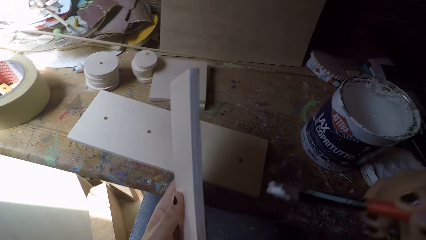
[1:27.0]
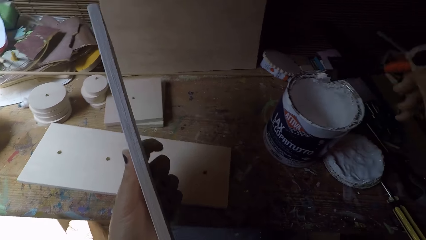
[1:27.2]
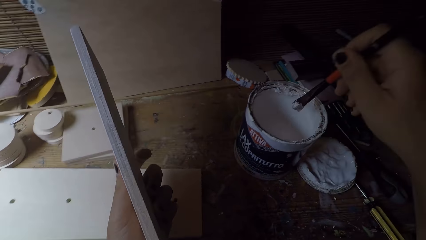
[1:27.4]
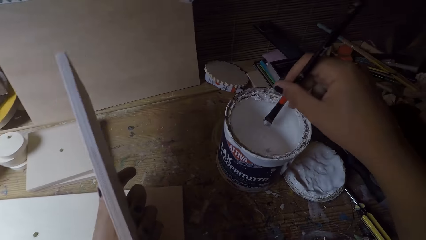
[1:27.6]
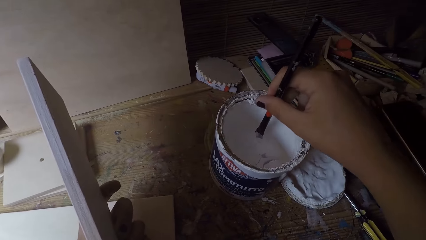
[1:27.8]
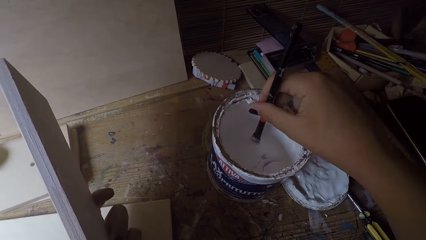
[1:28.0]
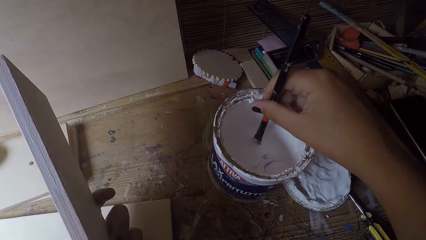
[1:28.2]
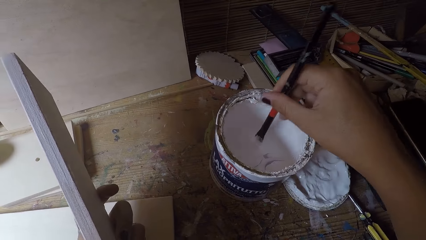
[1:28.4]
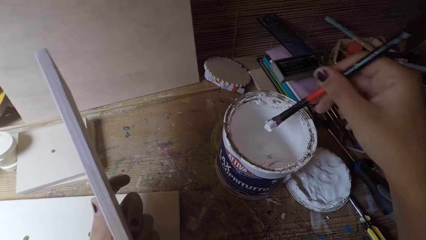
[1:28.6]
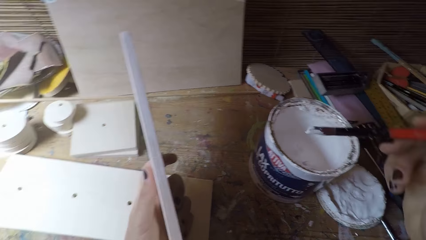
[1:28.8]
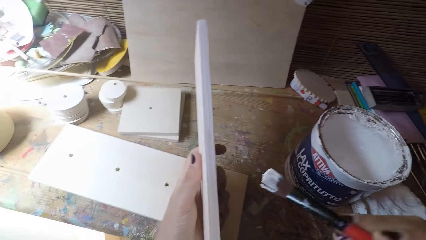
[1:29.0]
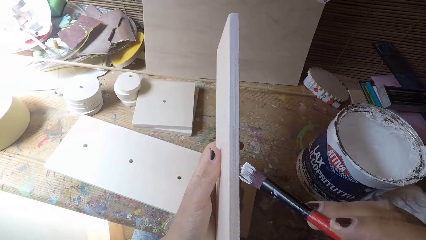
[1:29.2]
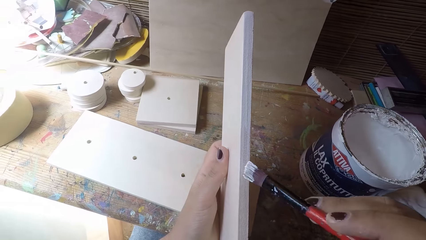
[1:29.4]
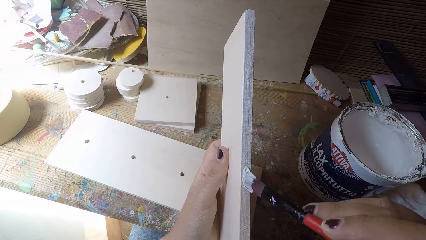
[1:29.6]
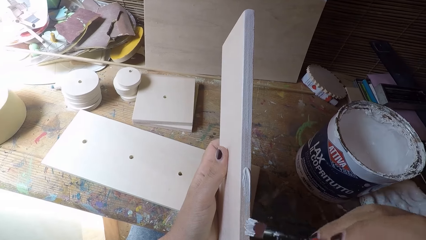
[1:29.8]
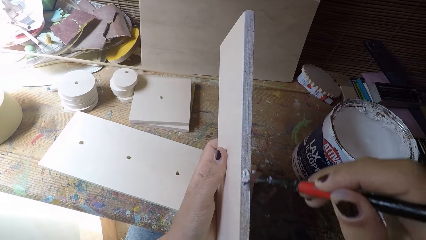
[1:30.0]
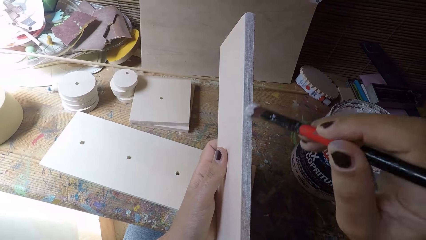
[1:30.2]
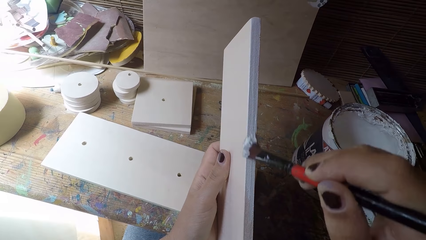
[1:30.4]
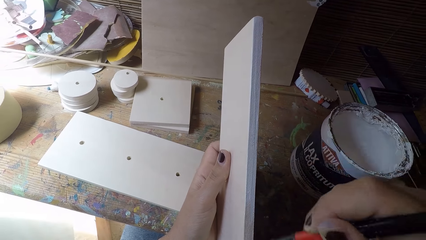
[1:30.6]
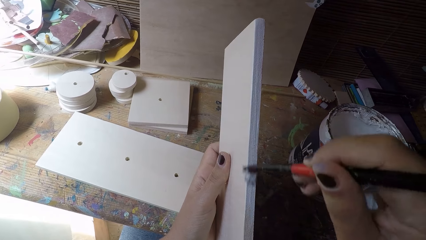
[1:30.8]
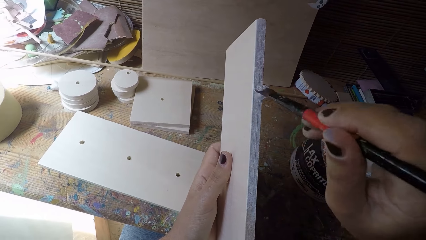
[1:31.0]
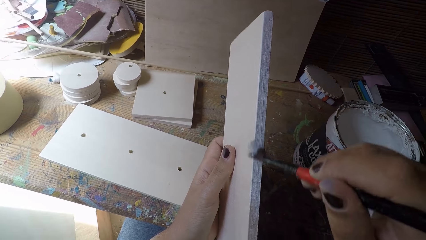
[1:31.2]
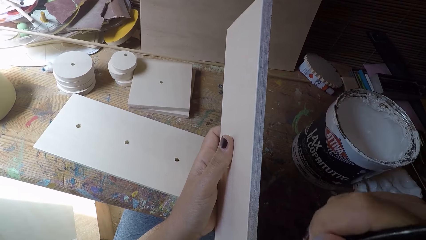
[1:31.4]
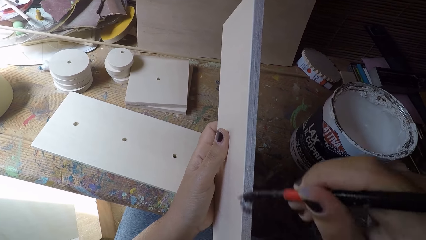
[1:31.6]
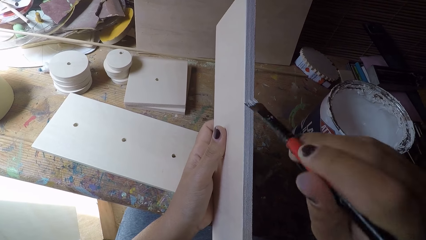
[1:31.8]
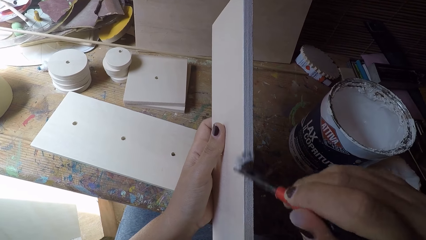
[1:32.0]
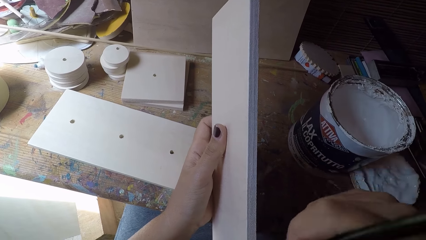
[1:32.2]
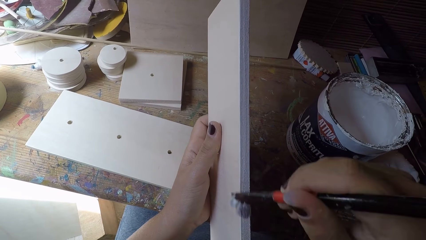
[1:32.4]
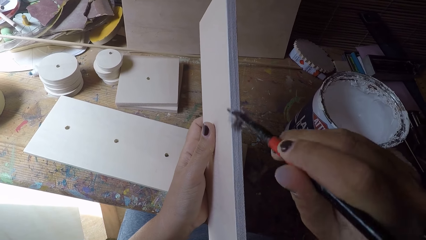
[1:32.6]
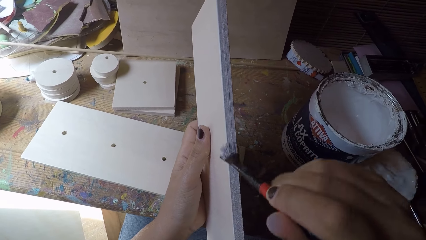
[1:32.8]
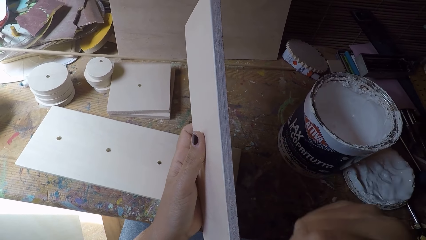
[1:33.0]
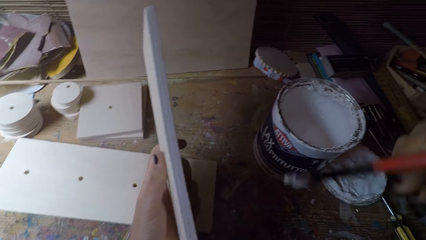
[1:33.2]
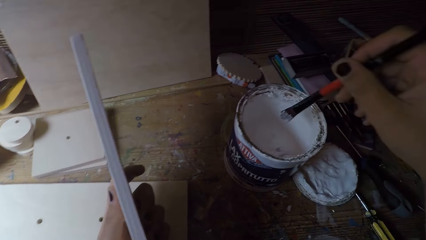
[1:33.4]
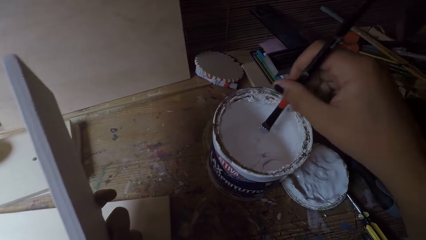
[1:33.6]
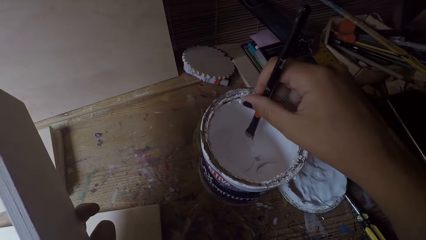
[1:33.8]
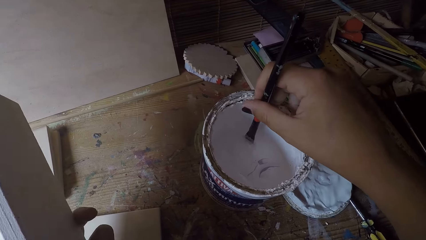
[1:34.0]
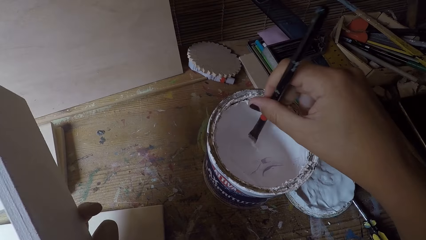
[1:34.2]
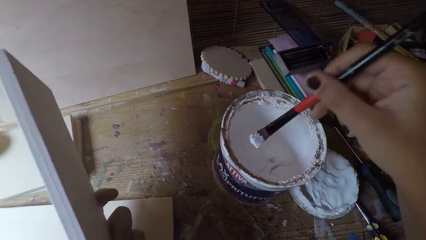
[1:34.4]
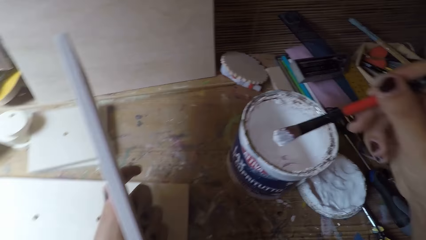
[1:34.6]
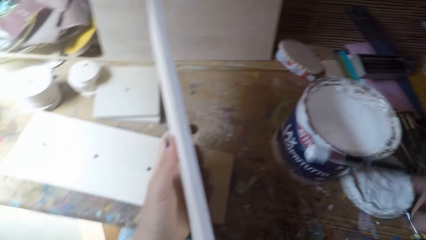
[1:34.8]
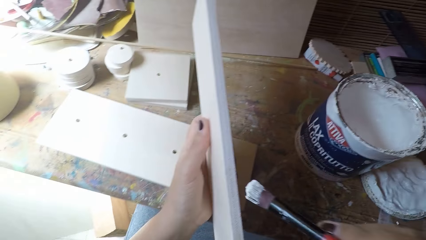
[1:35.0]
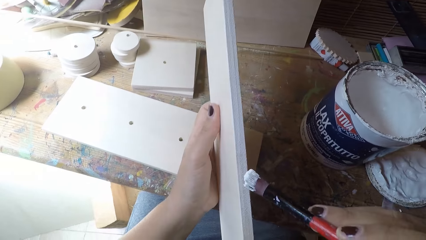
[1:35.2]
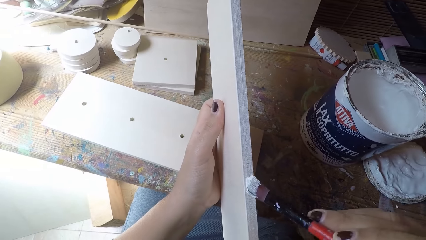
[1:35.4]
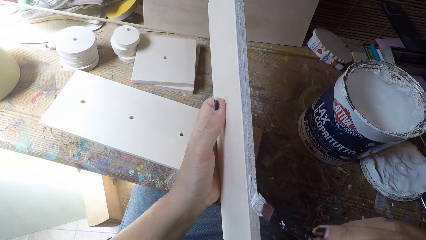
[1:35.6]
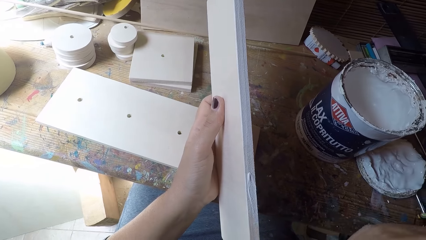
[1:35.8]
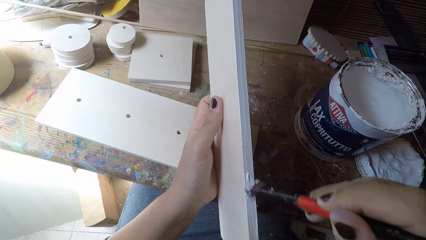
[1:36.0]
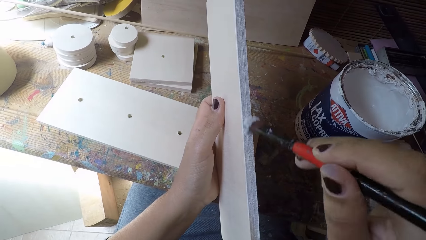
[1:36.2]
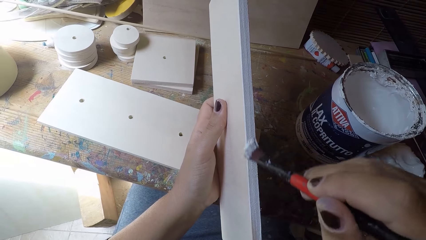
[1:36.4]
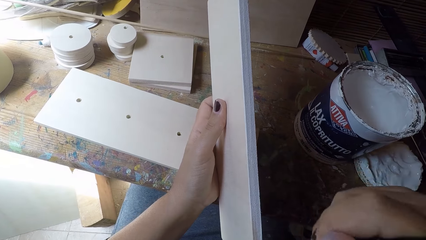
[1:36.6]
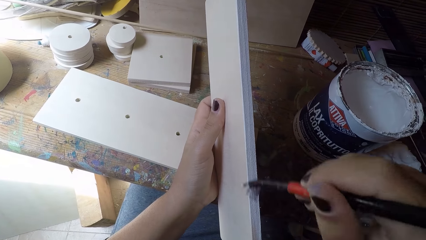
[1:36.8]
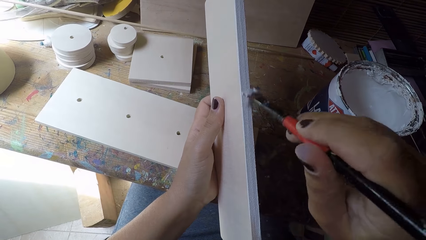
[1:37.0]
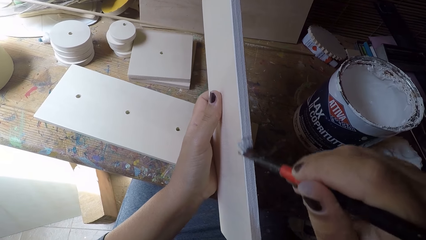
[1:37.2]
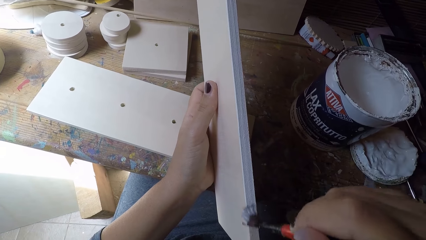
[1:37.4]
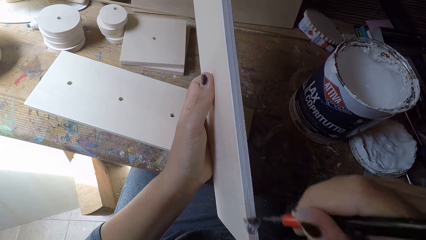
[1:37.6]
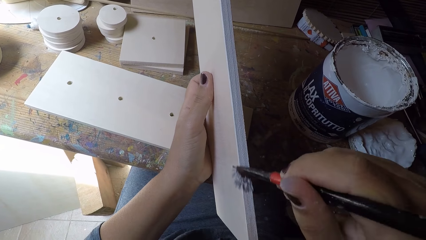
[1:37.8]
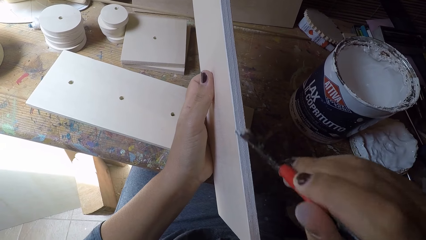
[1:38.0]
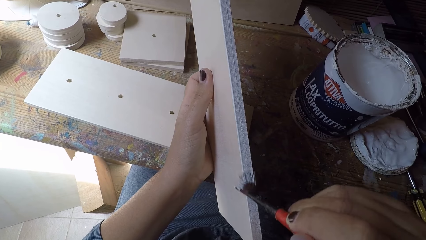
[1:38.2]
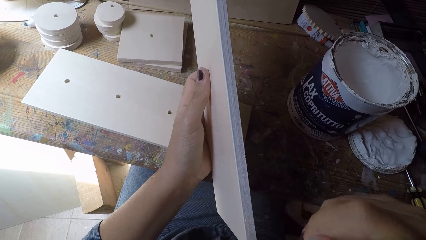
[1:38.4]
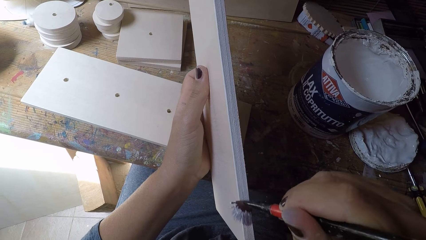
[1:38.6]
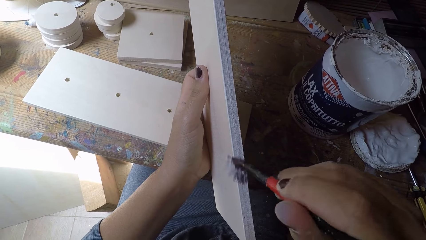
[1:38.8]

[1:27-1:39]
The camera wearer scoops out paint from the container with the paintbrush. They paint the other wood with the paintbrush. They scoop out paint from the container with the paintbrush. They paint the other wood with the paintbrush.

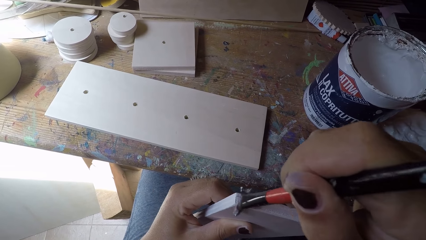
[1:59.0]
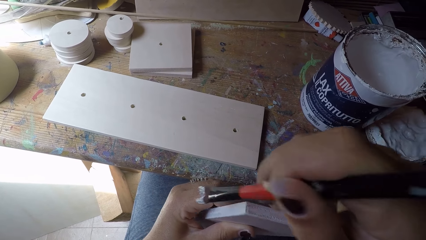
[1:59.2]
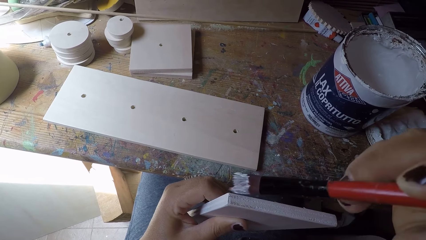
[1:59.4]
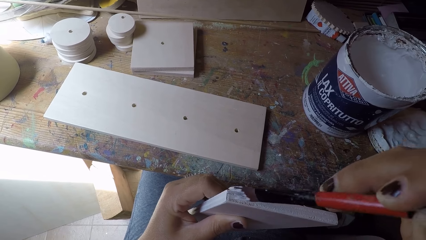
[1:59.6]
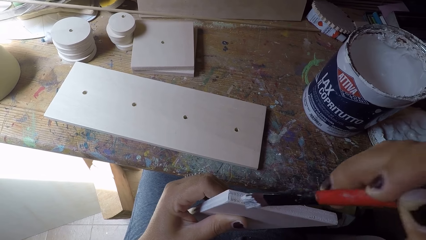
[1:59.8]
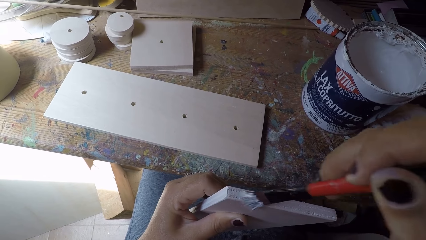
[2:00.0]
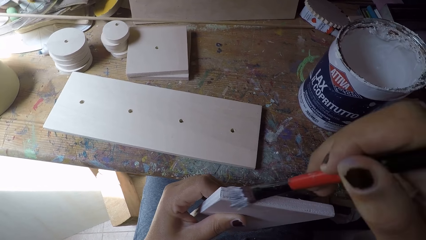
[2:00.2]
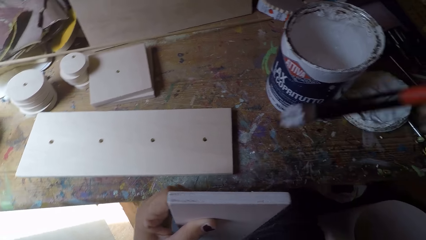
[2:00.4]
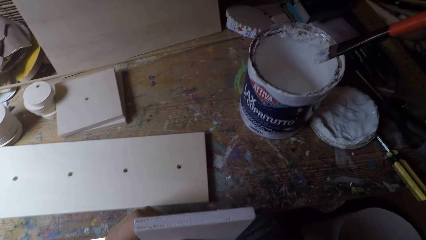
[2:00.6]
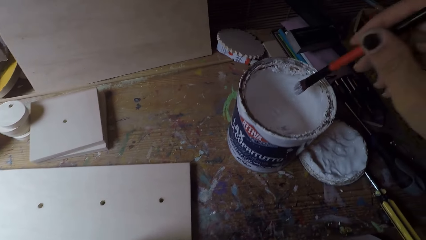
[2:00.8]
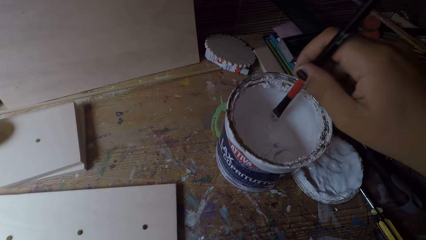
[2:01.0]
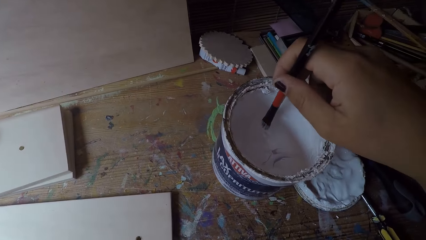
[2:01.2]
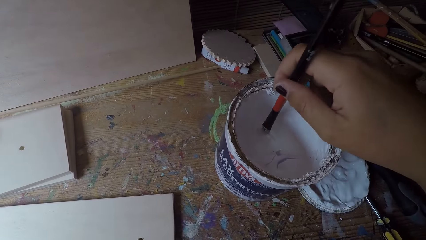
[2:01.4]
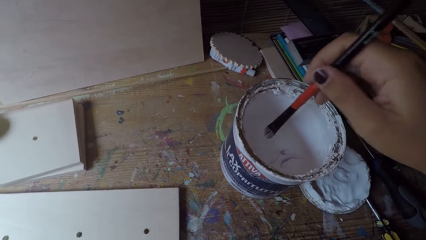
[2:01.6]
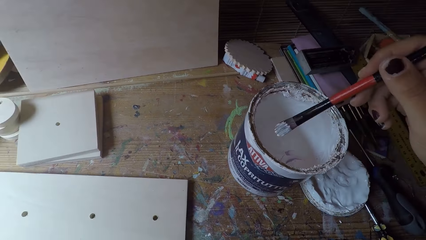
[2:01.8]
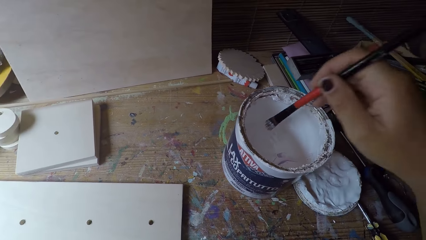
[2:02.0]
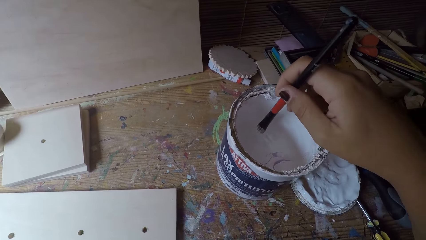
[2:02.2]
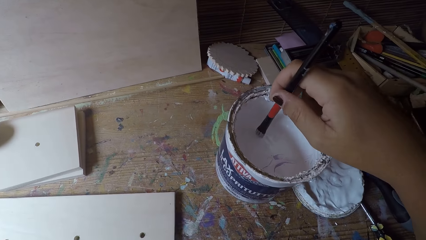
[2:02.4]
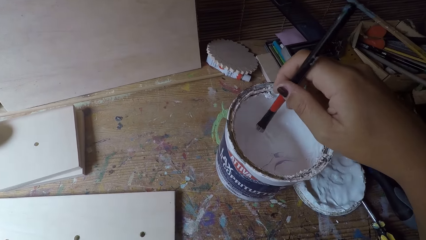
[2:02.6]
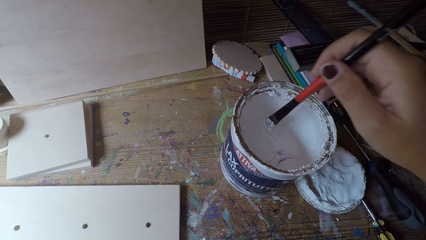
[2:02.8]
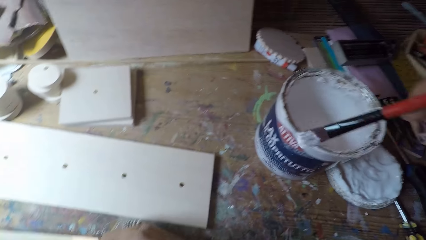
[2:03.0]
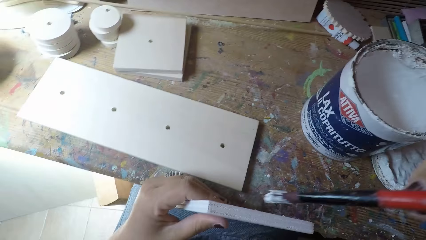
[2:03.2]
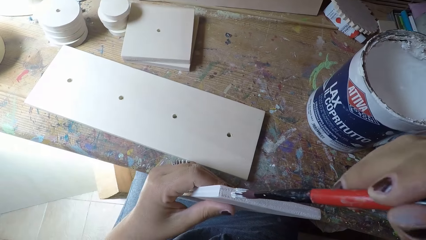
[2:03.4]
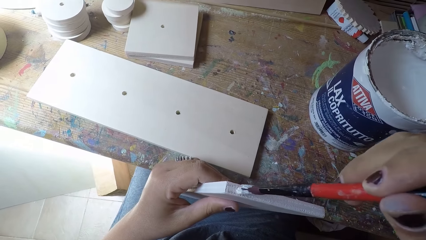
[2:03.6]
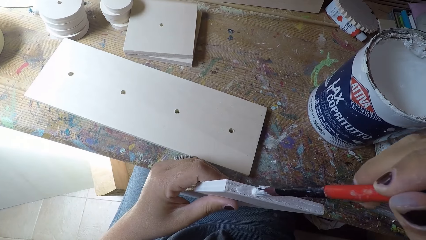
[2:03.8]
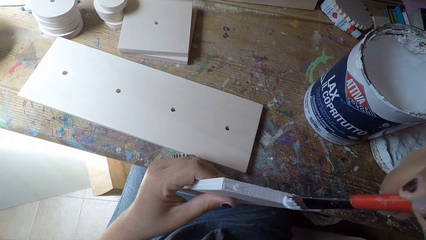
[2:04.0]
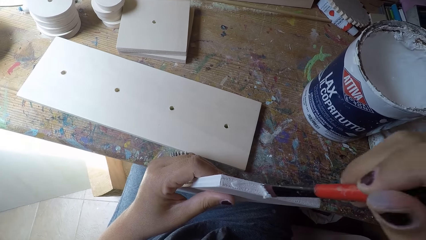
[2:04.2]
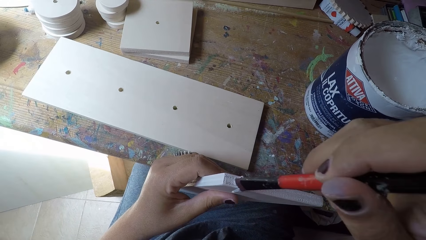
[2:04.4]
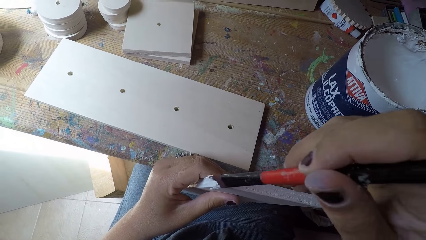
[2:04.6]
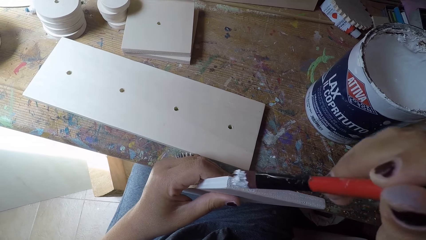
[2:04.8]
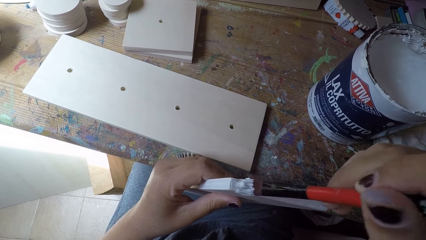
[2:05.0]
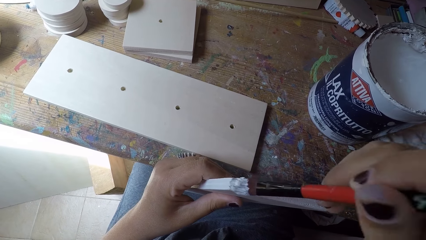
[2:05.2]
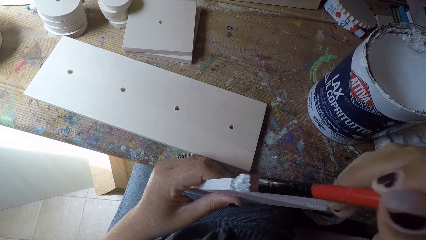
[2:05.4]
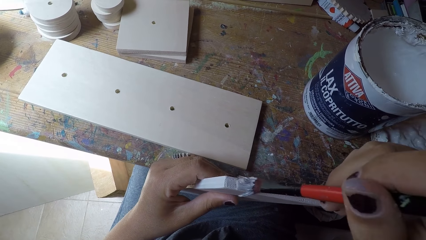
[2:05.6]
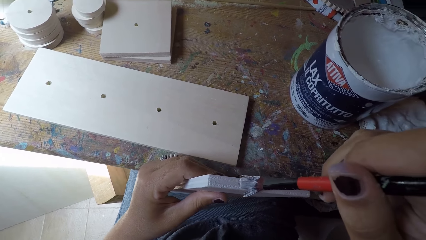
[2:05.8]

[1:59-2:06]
The camera wearer scoops out paint from the container with the paintbrush. They paint the other wood with the paintbrush.
